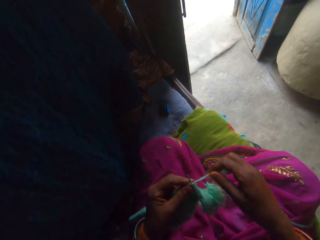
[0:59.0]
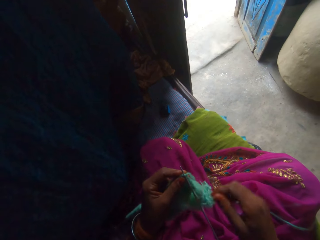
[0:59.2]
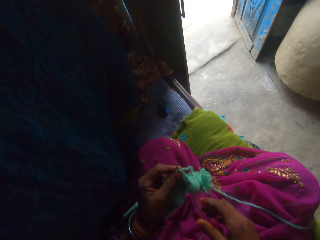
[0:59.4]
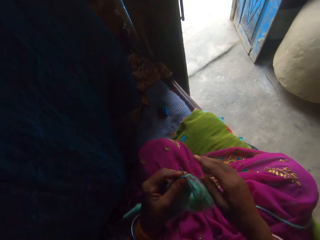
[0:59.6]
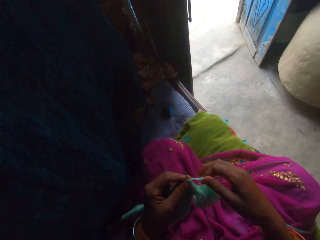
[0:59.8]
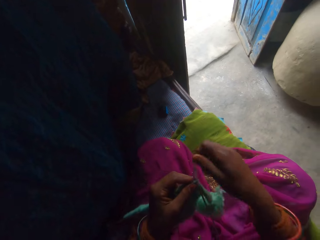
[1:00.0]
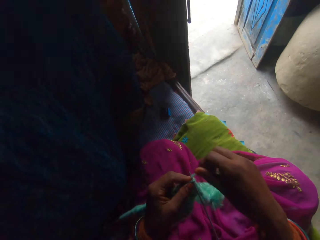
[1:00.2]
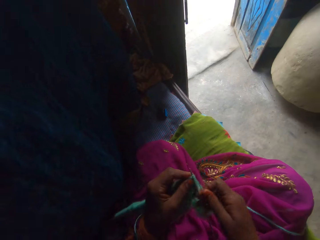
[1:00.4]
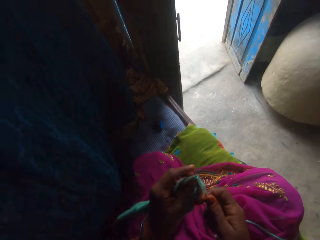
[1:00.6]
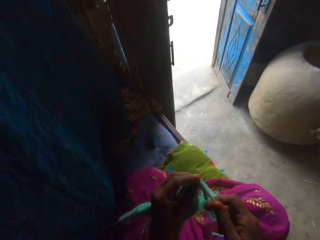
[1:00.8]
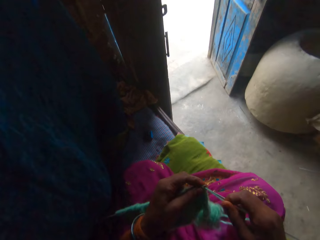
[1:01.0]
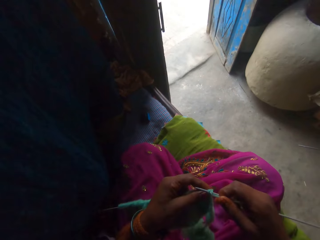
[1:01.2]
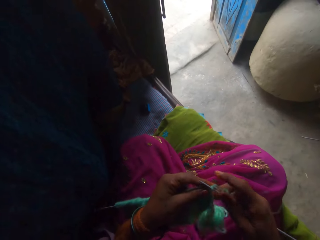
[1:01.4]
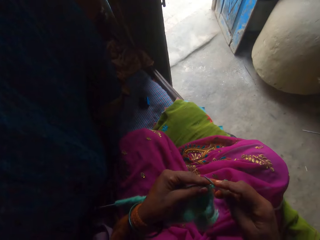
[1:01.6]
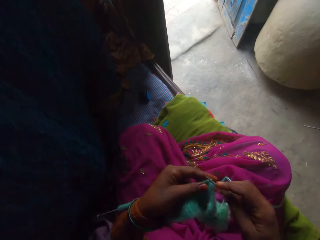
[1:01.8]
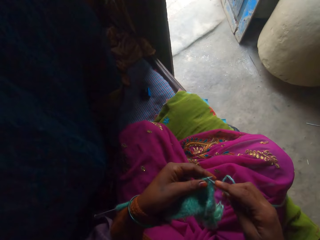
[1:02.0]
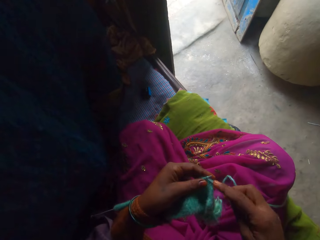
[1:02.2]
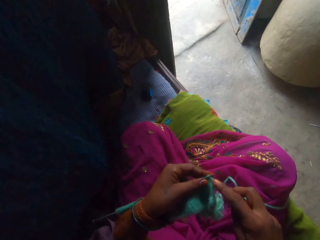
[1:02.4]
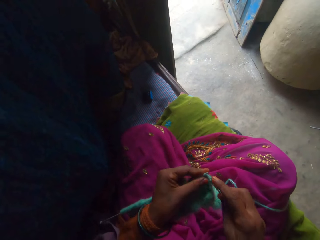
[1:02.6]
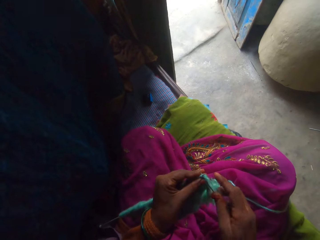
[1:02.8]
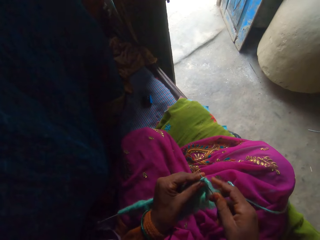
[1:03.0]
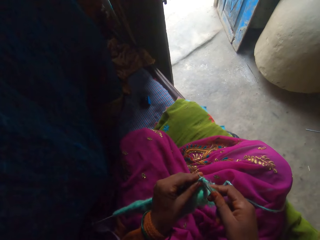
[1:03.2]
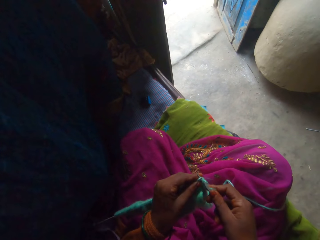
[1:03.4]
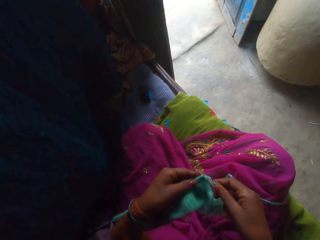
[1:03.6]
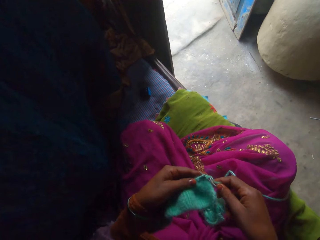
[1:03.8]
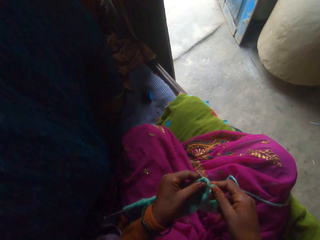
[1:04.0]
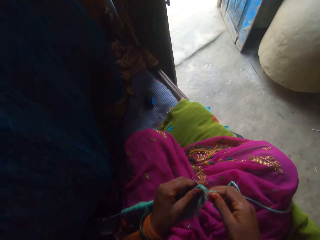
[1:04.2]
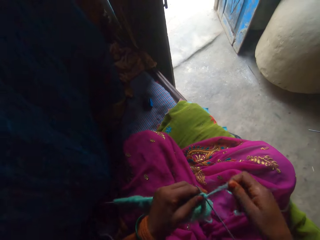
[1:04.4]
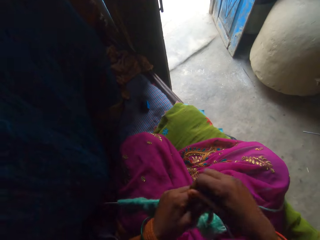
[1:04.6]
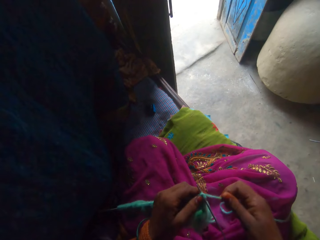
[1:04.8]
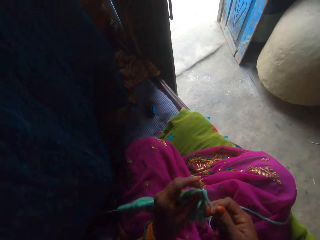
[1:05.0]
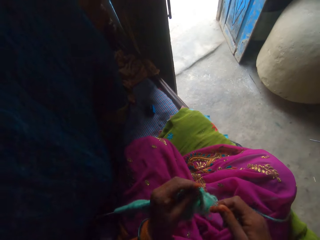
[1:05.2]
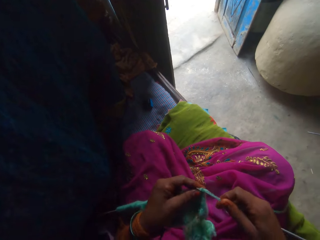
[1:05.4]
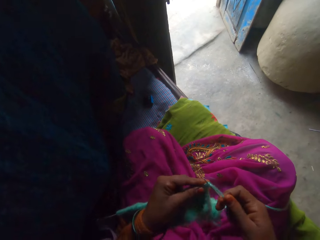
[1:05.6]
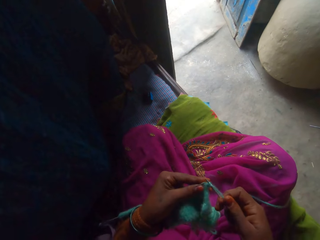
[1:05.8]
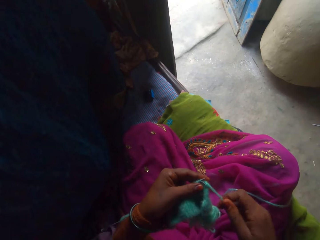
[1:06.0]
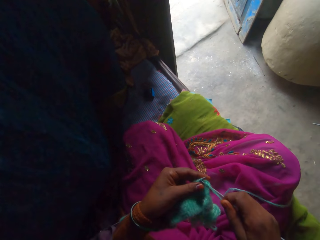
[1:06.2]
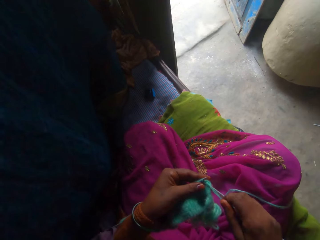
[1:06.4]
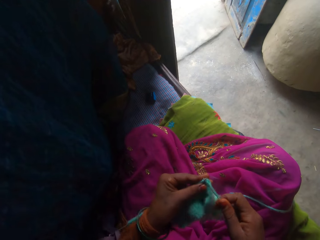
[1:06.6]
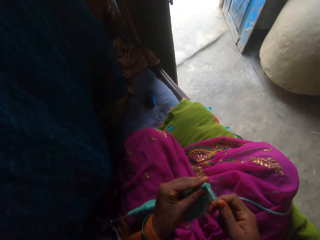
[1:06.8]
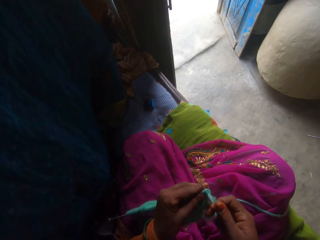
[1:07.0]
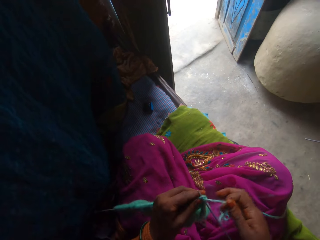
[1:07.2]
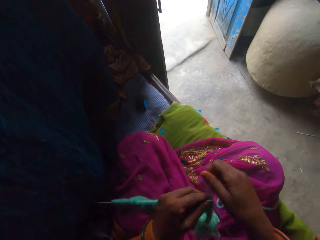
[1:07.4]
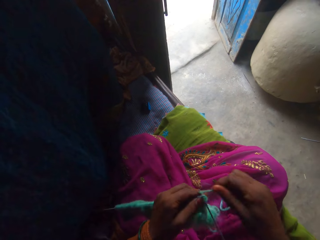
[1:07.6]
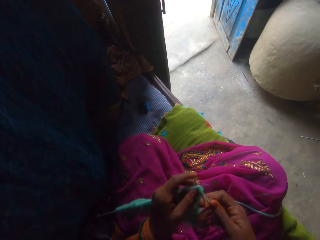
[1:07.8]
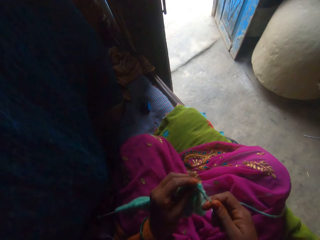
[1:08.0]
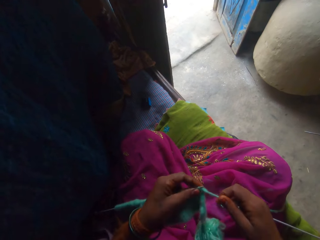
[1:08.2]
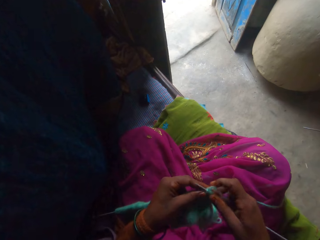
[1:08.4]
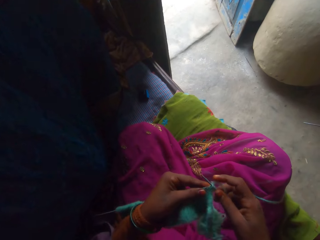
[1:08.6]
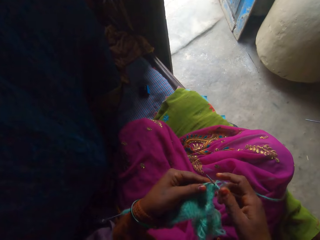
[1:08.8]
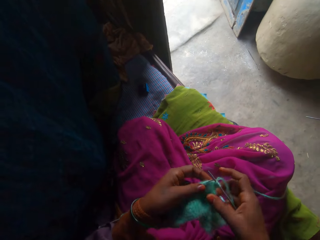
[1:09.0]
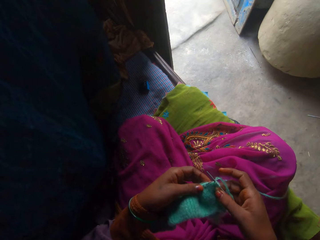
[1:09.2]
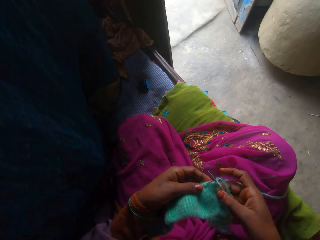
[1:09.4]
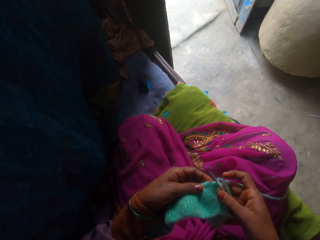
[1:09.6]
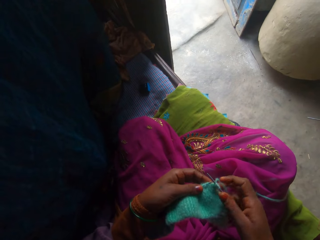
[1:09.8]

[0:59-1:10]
The camera wearer adjusts the yarn. They knit the fabric. They adjust the yarn. They knit the fabric. They adjust the yarn. They knit the fabric.

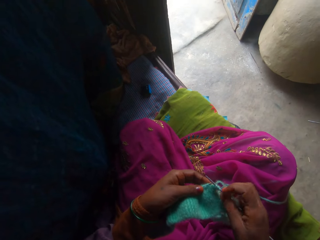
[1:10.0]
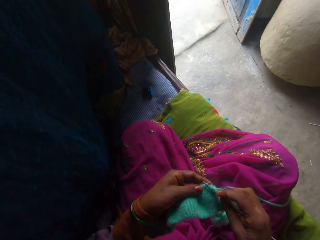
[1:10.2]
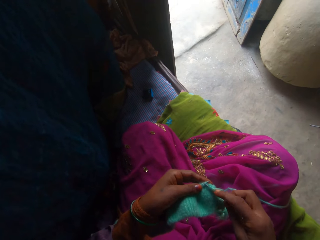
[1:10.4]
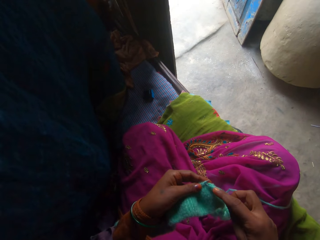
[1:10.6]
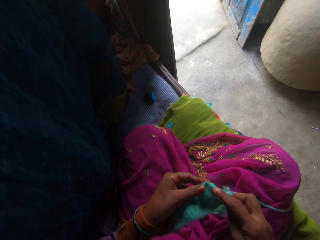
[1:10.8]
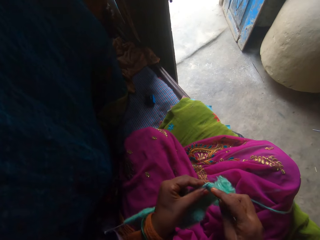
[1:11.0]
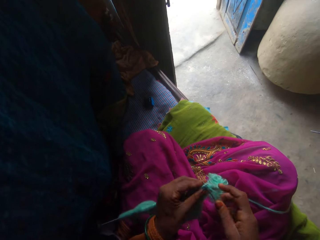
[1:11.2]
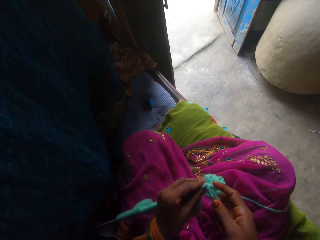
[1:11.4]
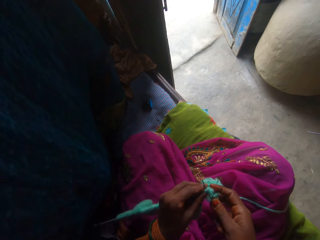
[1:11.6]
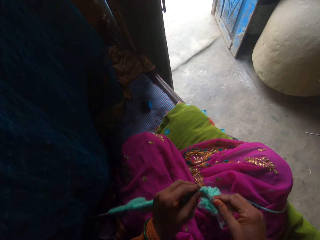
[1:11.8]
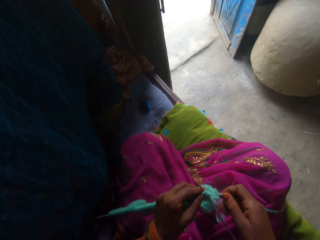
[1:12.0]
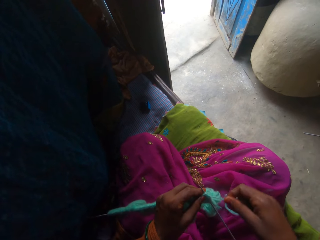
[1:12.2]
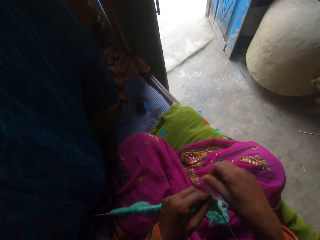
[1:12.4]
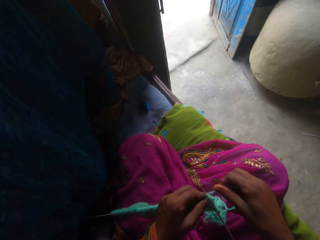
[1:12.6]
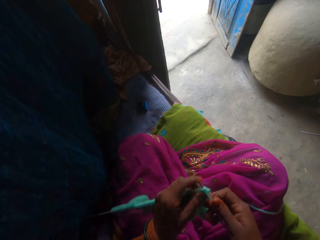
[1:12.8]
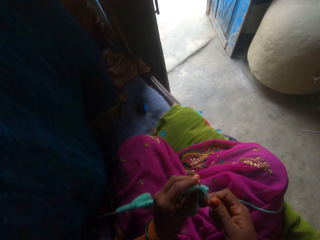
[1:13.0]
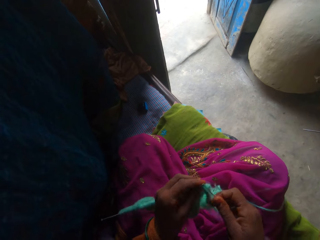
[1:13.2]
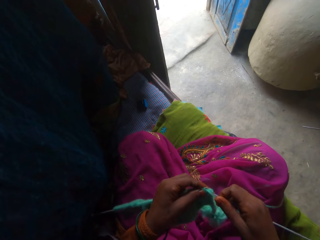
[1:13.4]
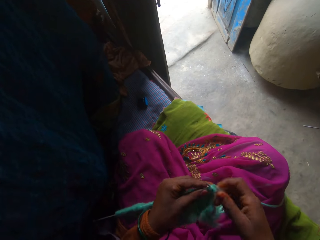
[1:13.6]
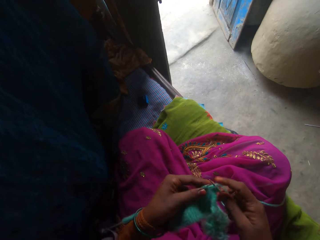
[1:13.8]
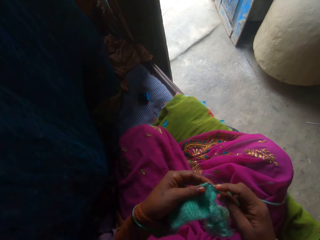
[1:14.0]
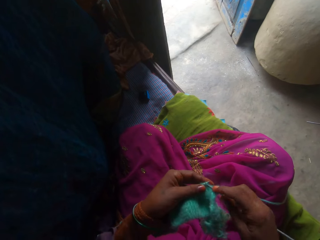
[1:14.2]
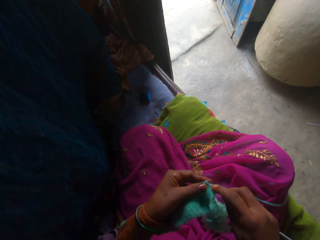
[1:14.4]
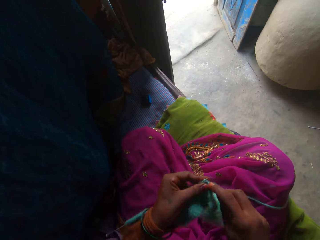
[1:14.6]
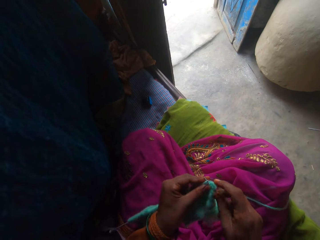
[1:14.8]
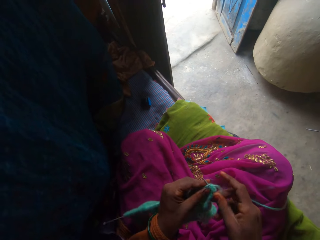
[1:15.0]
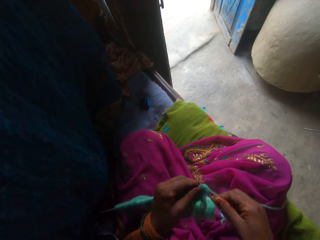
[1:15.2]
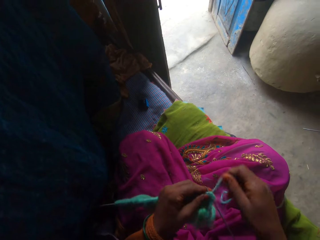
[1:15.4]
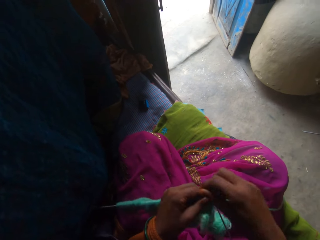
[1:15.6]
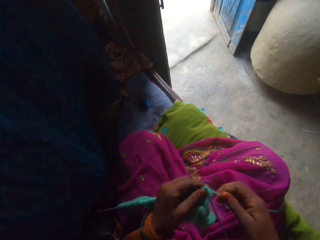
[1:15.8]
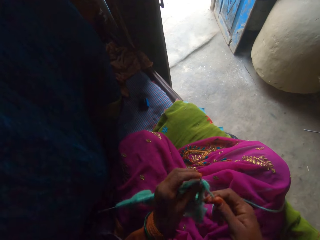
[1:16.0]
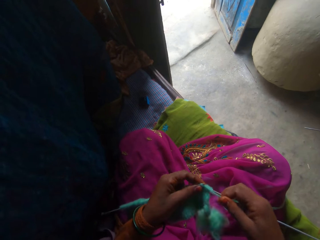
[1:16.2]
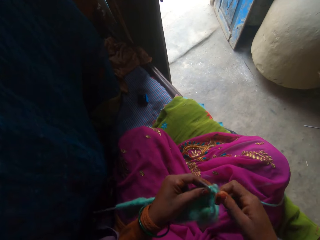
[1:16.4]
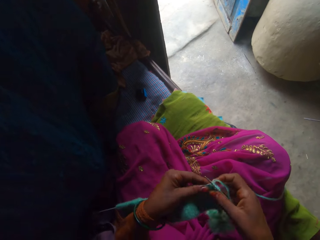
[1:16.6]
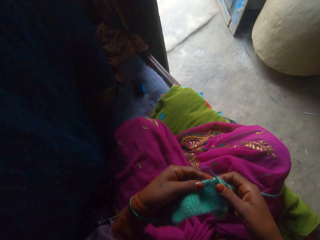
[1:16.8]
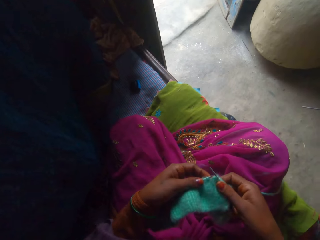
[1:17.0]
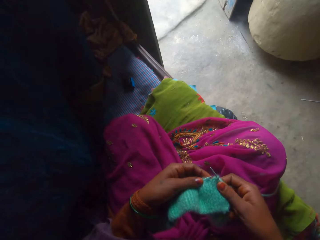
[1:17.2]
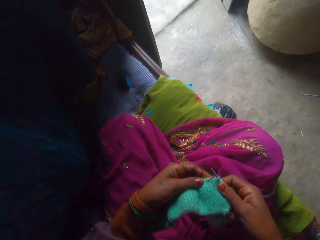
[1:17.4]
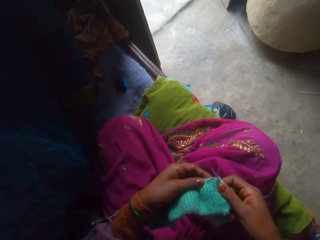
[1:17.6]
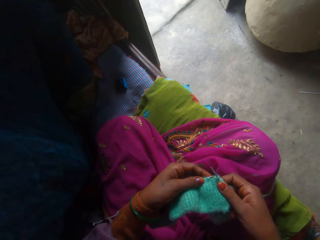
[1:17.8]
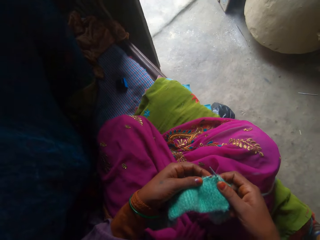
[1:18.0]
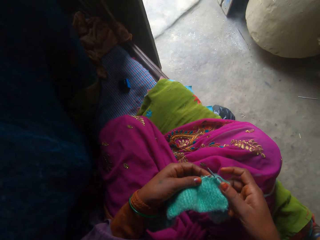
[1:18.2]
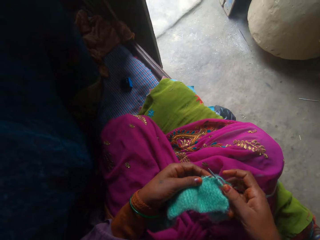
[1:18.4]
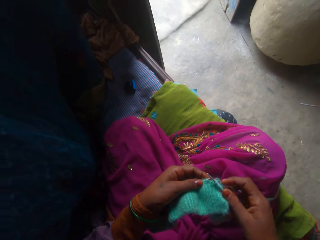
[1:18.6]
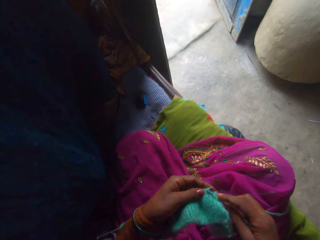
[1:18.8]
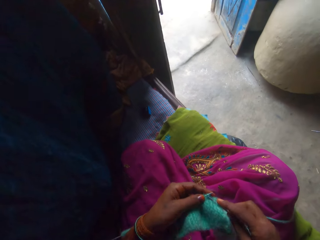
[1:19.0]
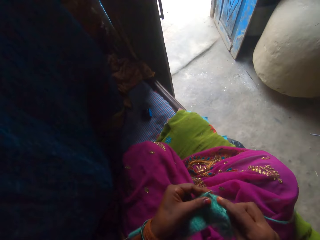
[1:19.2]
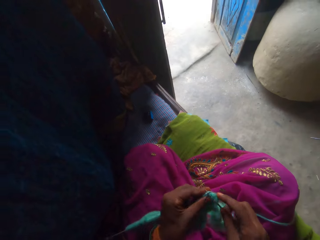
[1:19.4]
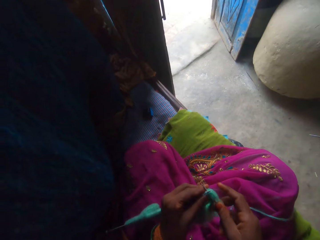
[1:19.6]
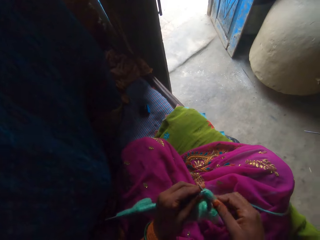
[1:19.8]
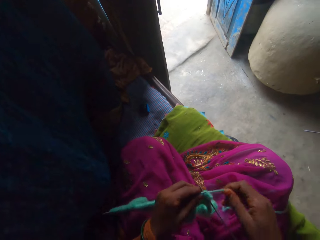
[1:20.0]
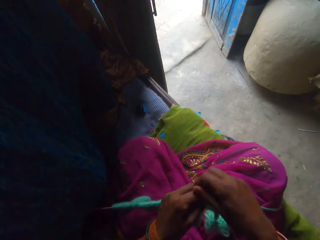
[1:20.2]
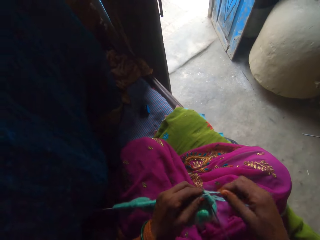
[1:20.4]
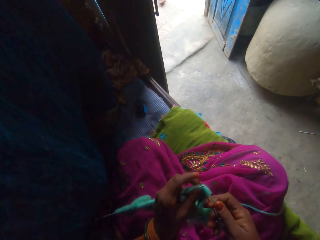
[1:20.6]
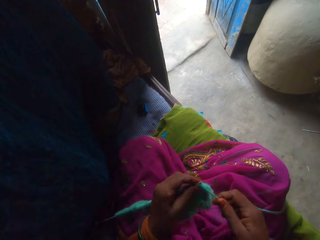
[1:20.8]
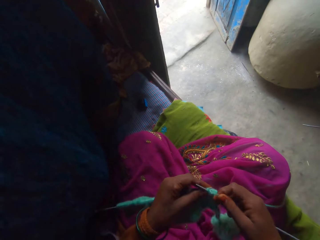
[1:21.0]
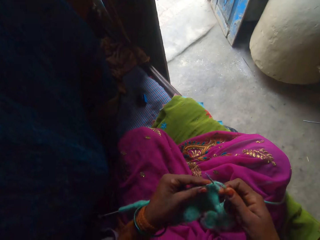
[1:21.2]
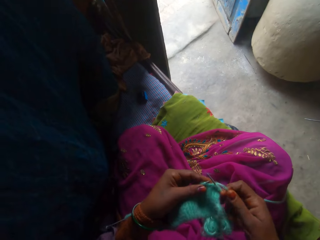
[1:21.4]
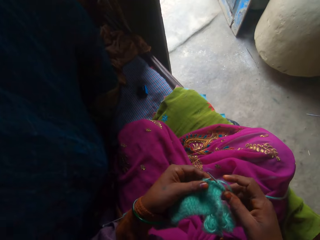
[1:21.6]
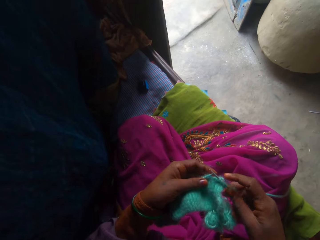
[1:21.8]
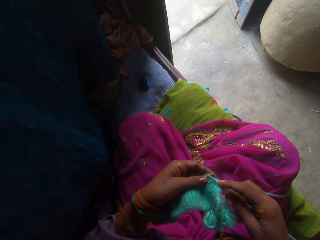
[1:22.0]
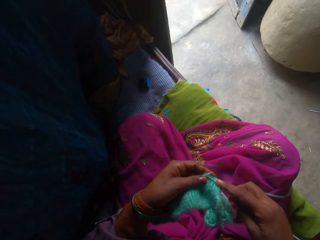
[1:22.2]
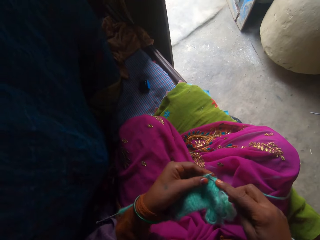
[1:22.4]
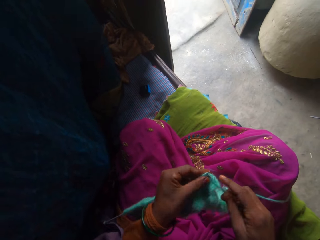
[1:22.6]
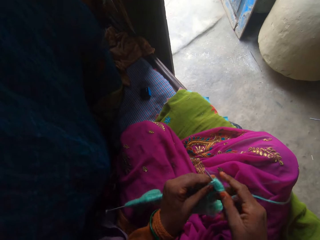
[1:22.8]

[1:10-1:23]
The camera wearer inspects the fabric. They knit the fabric. They adjust the yarn. They knit the fabric. They adjust the yarn. They knit the fabric. They inspect the fabric. They adjust the yarn. They knit the fabric.
